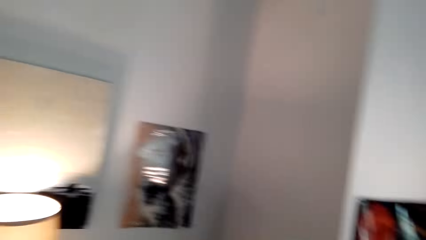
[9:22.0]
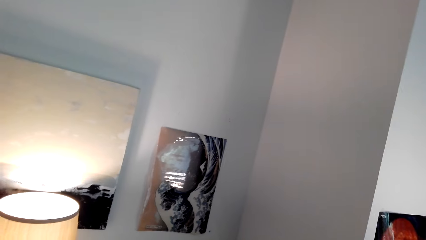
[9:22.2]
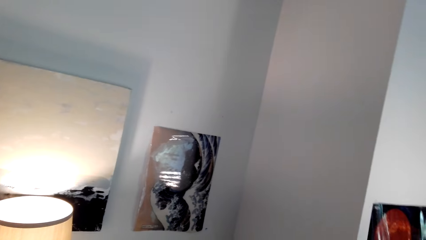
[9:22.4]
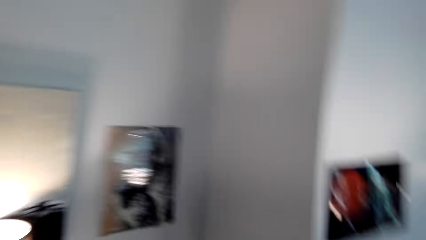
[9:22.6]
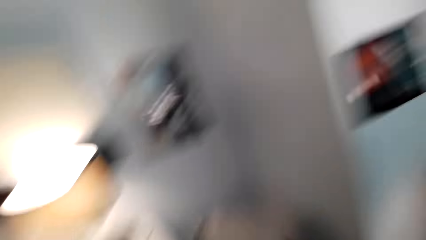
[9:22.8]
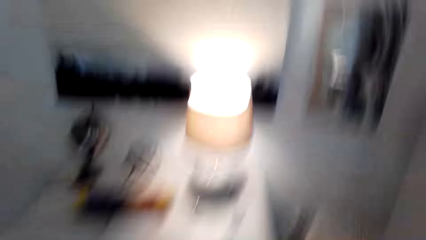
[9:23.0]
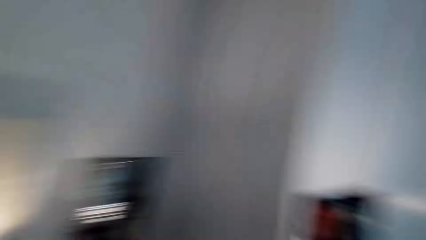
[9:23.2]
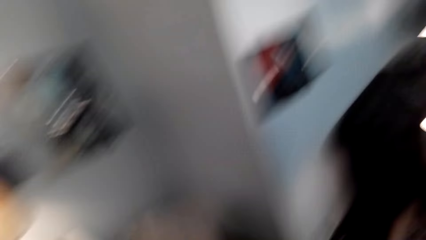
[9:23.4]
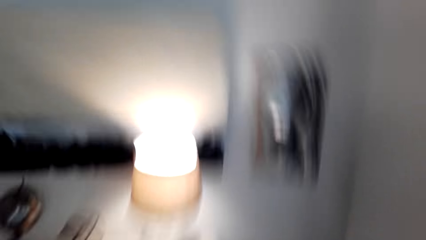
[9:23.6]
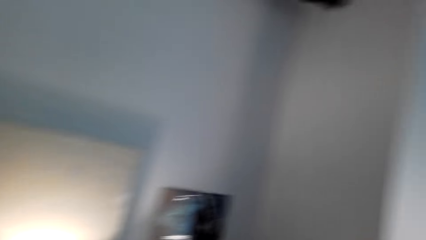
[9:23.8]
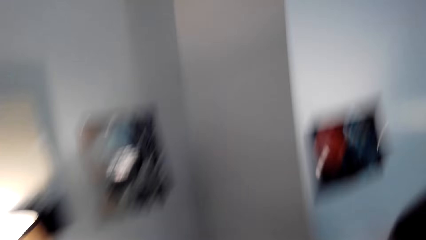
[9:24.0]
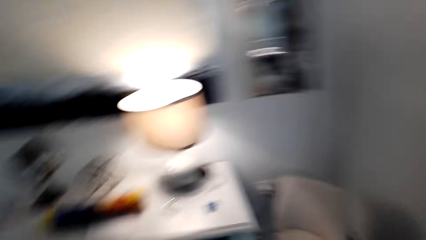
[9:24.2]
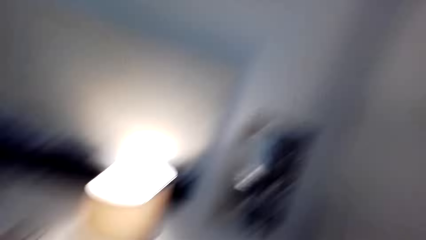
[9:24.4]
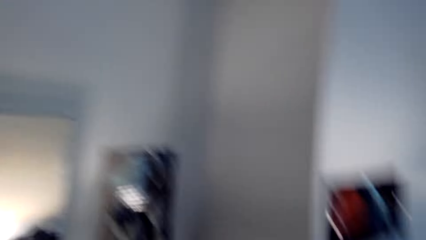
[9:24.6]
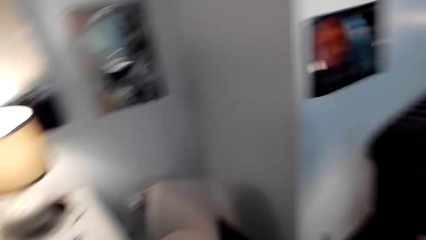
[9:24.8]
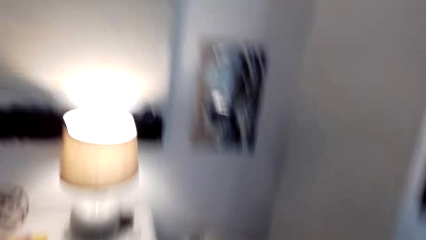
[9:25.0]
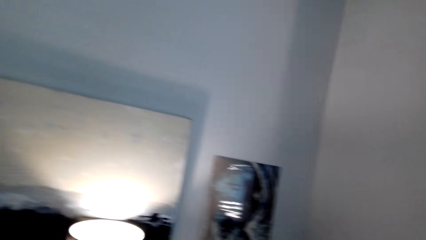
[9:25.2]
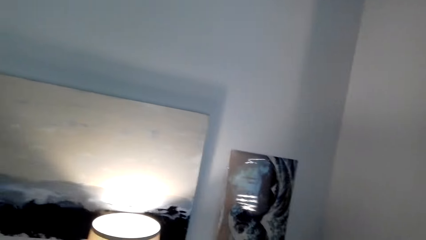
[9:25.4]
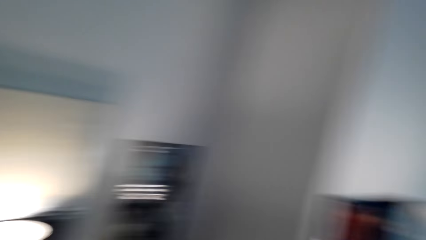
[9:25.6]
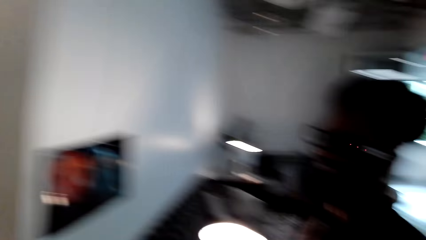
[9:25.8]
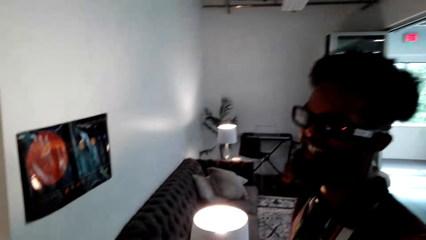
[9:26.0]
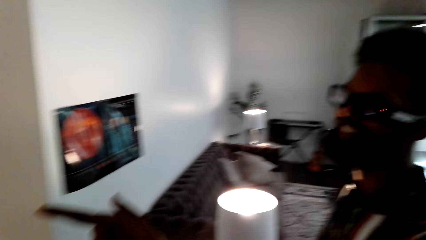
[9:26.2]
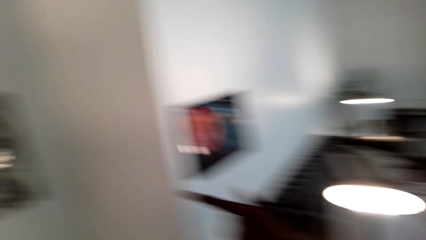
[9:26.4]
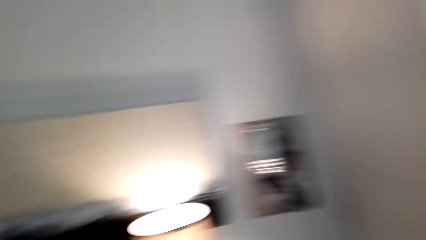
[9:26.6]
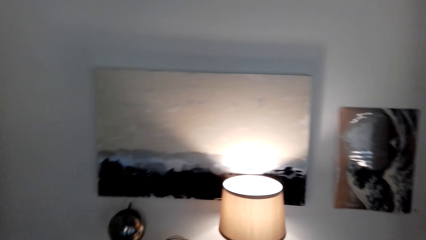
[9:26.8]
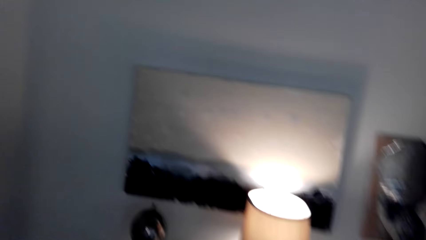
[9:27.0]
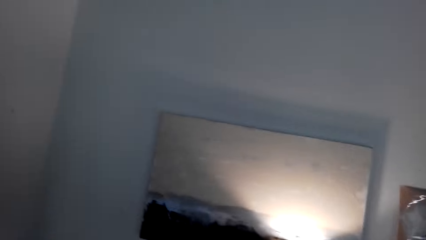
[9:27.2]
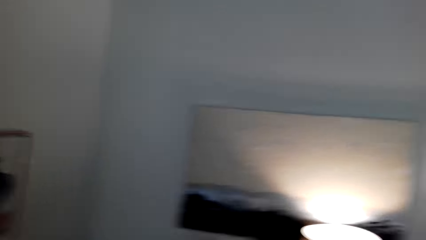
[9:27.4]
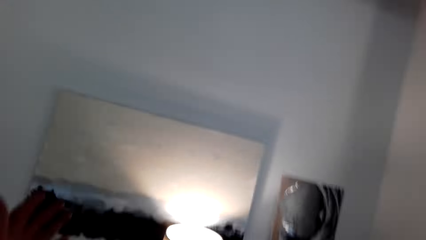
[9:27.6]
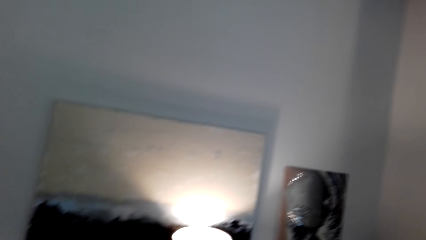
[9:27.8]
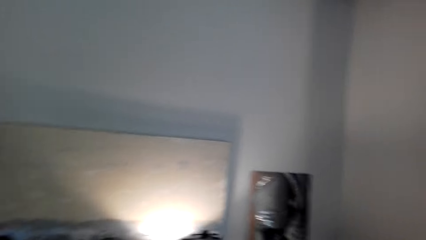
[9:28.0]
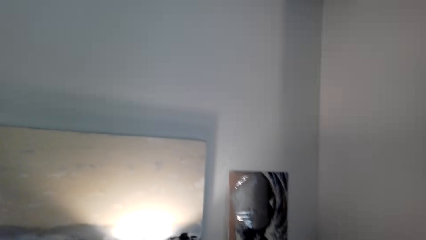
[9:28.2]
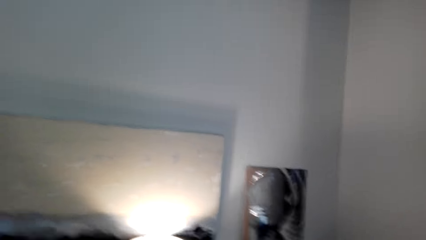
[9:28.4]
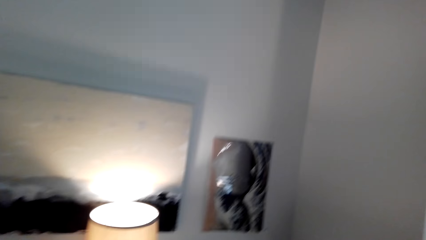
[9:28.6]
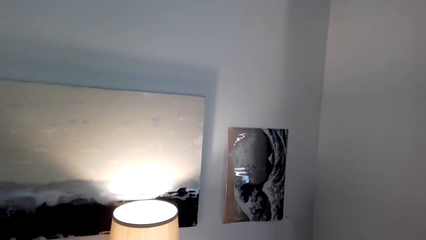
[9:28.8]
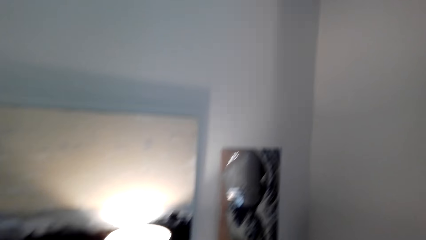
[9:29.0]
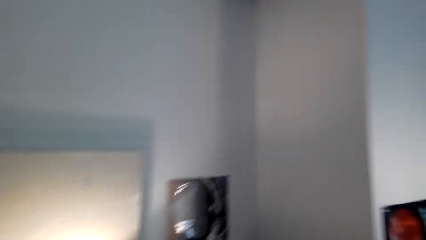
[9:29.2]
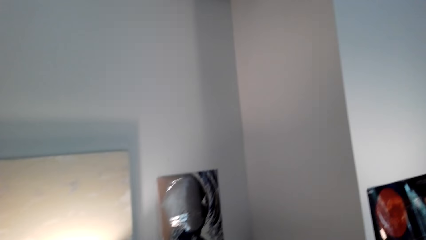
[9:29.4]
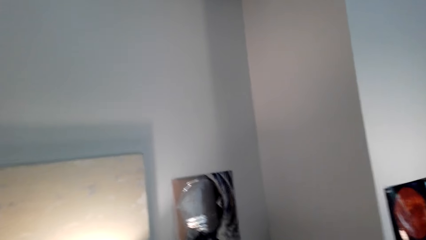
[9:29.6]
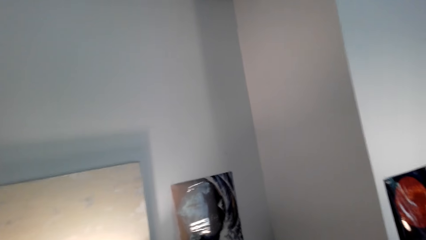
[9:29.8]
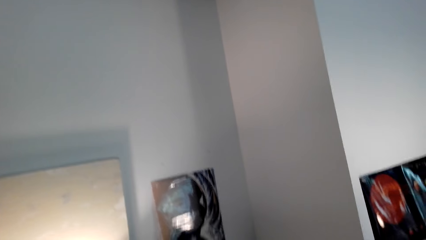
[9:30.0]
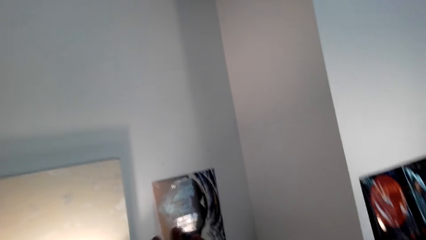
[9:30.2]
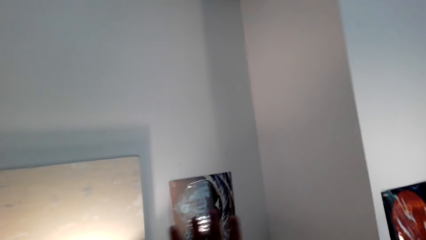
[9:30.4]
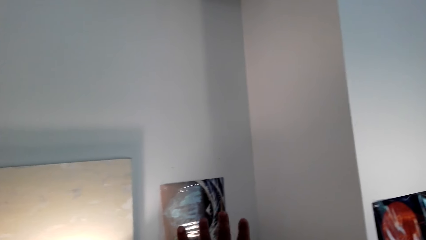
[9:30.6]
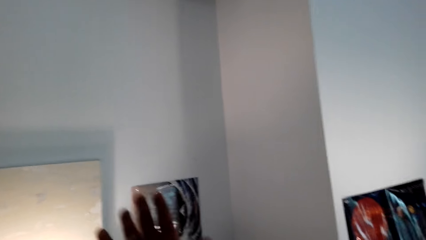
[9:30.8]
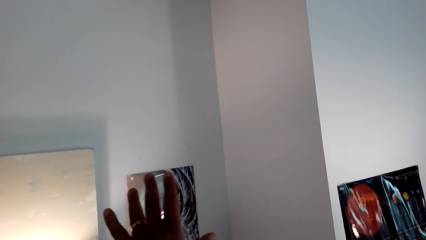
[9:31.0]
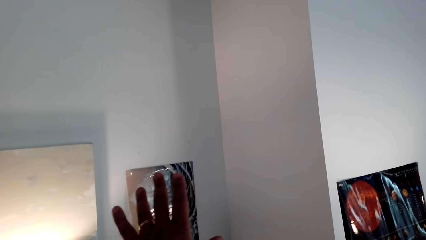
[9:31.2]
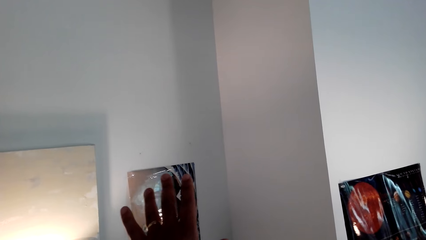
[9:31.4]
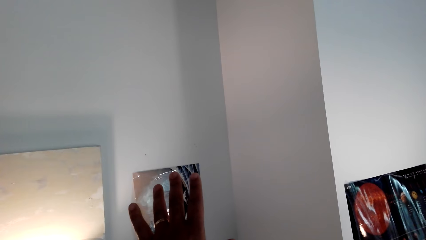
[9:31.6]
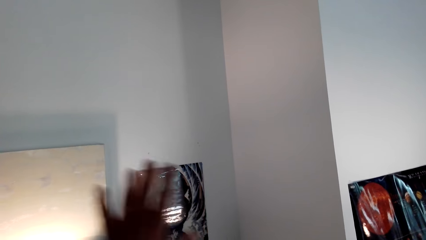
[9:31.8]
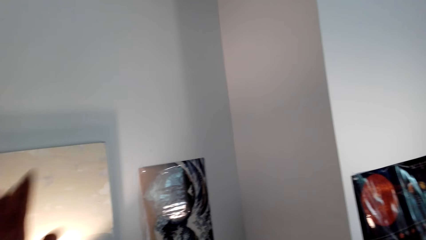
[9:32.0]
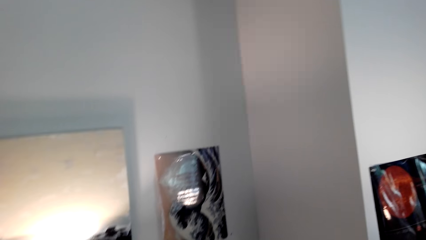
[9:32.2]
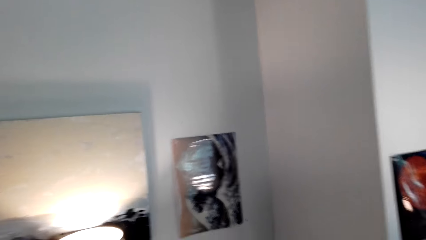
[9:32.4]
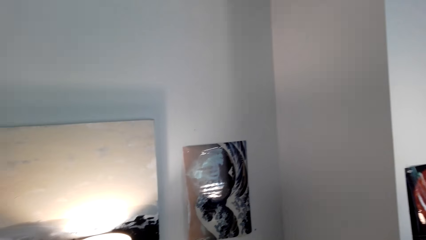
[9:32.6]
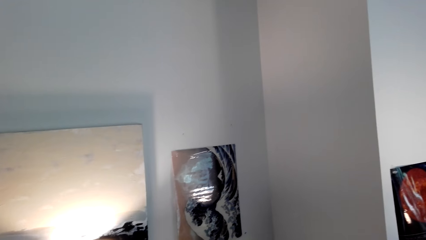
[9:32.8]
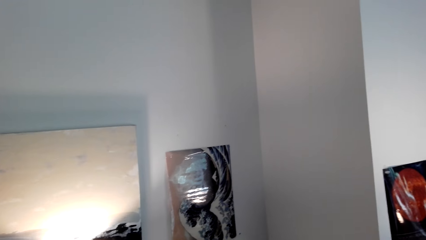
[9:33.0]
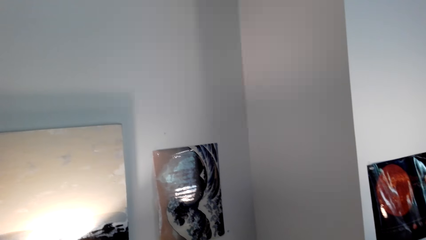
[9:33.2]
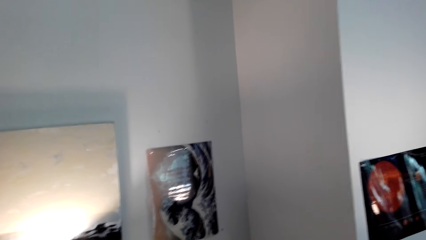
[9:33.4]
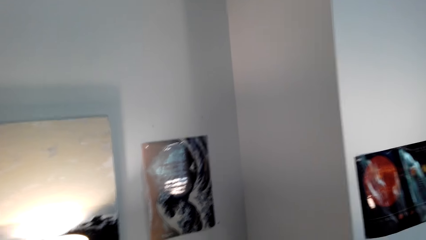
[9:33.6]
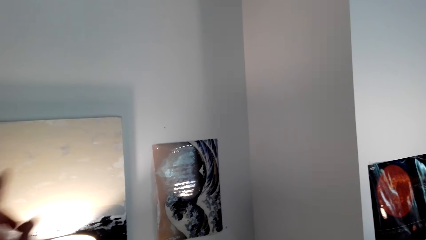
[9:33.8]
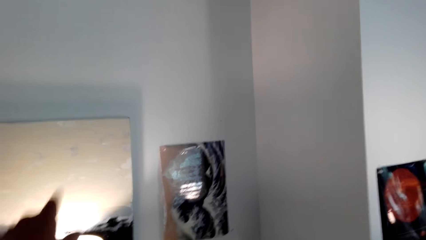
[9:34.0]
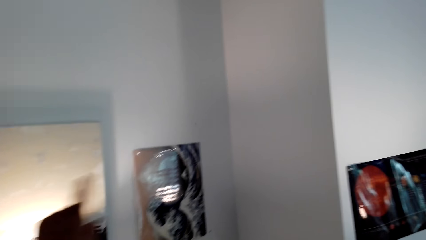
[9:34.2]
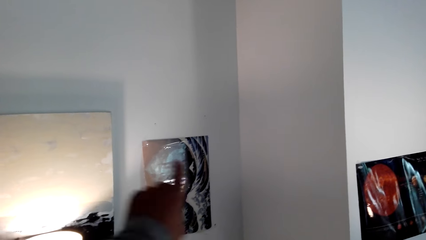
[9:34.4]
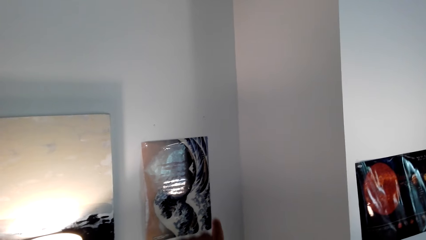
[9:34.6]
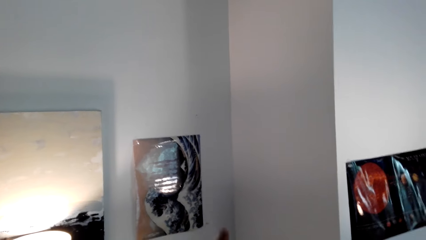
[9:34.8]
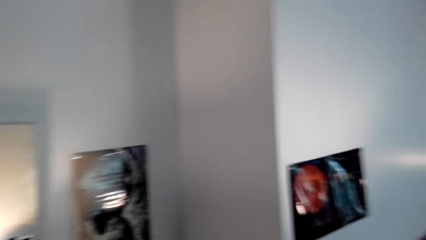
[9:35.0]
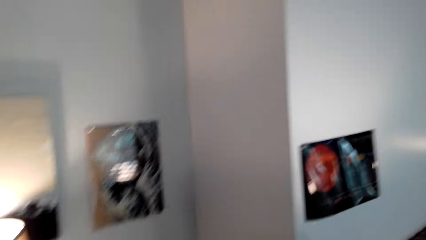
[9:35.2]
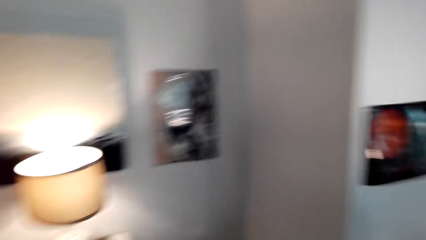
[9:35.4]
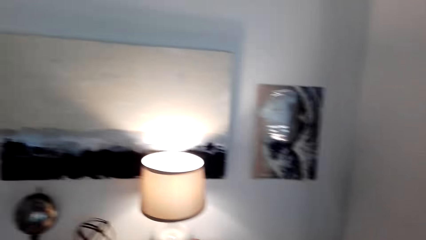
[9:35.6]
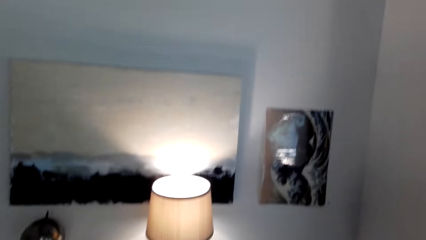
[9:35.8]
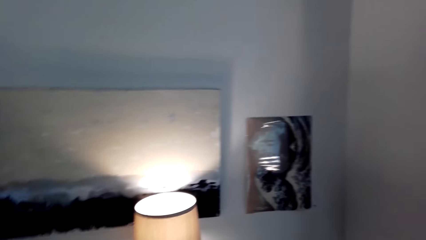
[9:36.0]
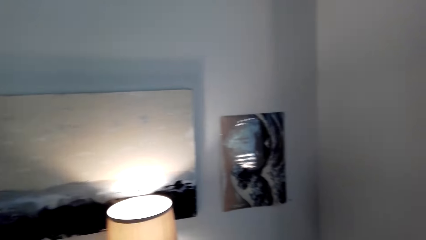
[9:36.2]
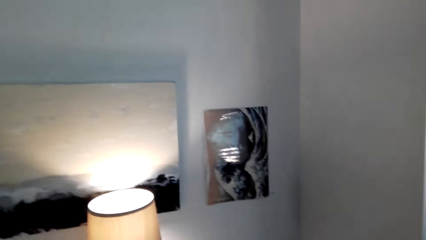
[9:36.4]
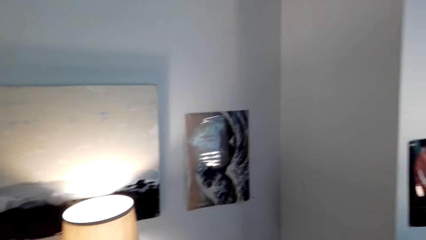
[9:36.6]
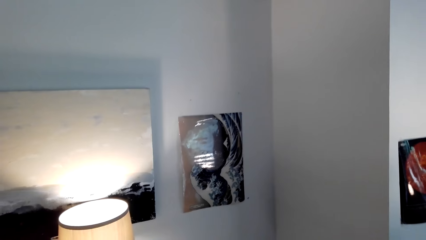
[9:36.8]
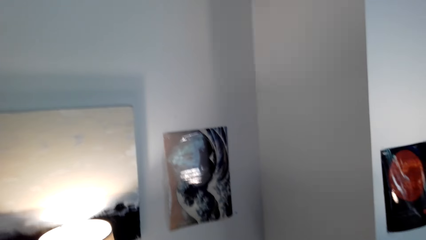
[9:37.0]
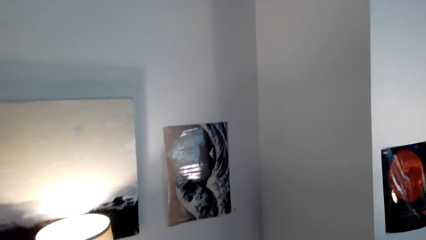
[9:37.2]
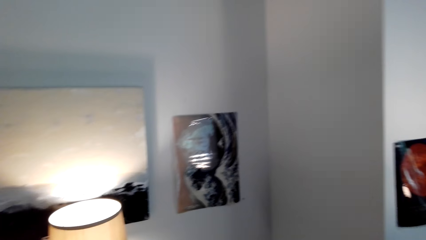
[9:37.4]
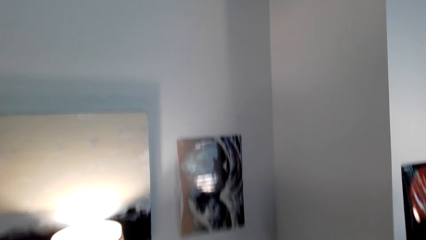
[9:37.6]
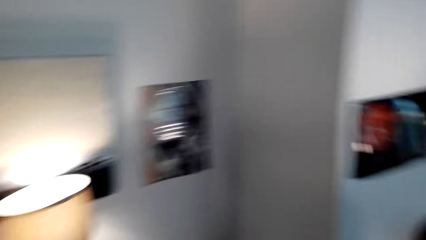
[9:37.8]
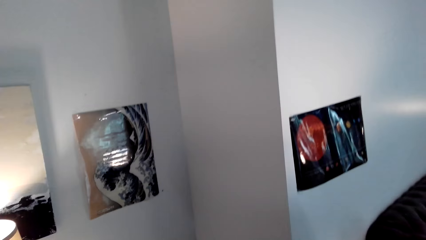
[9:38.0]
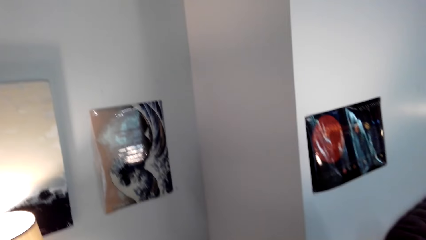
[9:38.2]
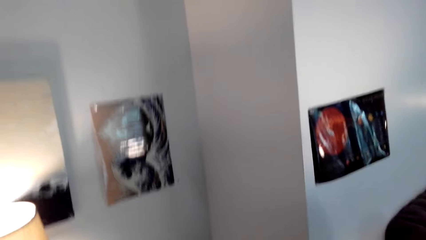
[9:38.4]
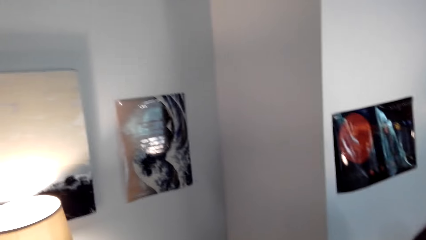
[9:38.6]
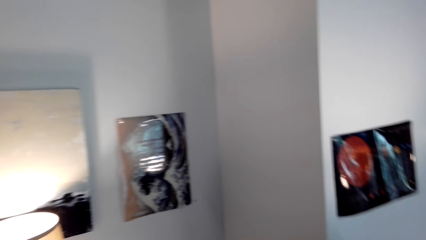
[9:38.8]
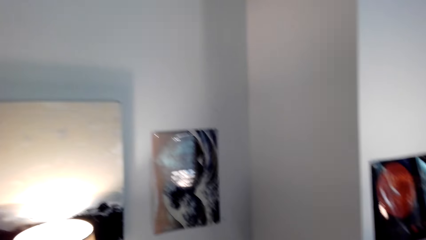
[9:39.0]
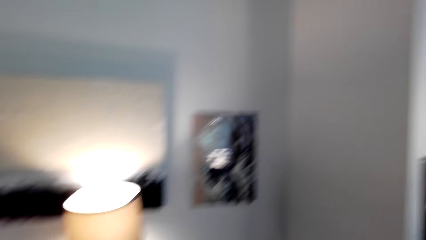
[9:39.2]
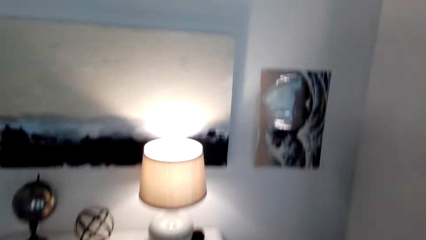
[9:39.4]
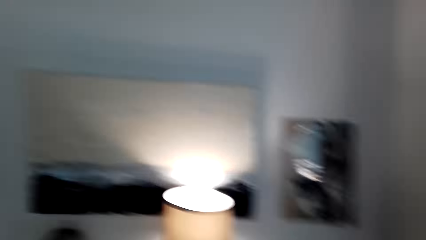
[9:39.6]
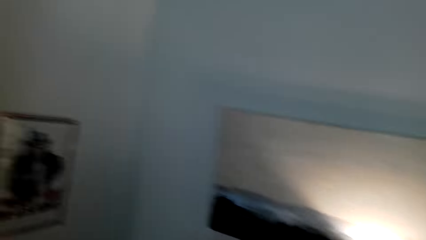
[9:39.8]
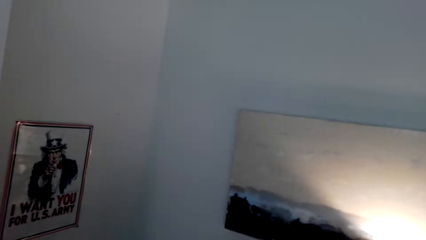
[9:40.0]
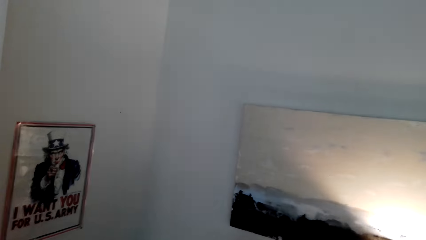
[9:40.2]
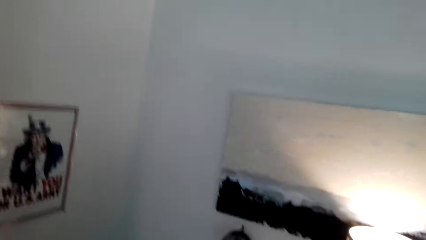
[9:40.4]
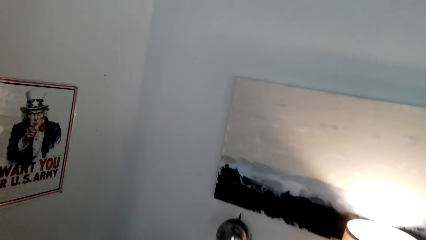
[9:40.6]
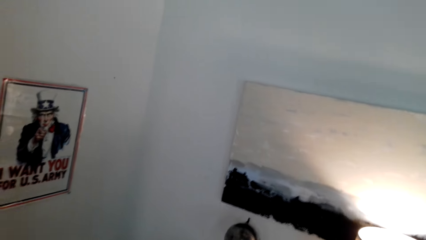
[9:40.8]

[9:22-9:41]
The camera wearer watches the background. They move around. A man speaks. The camera wearer speaks. They raise their hand up. They watch the background.
